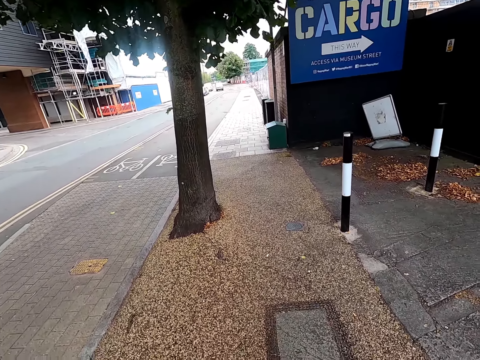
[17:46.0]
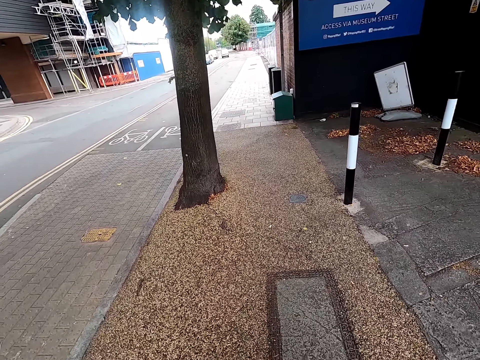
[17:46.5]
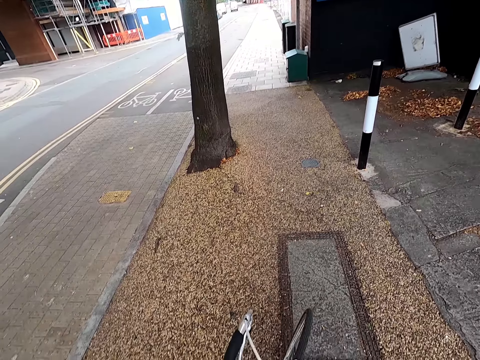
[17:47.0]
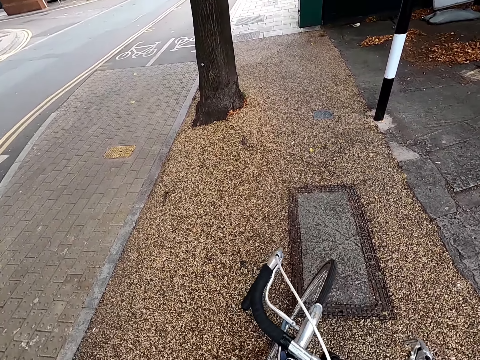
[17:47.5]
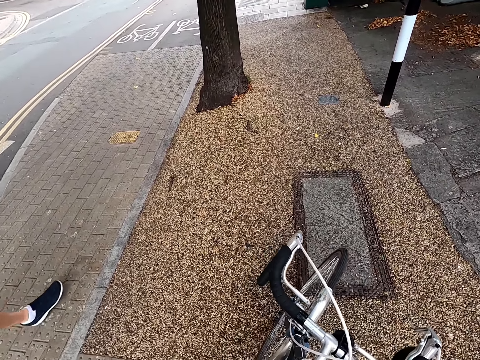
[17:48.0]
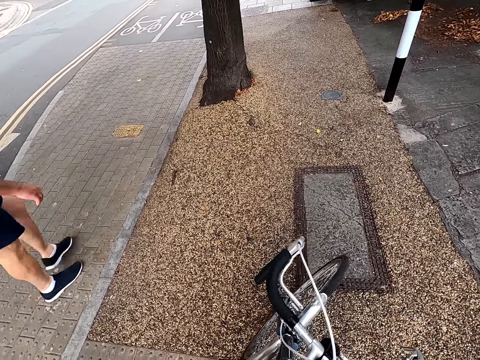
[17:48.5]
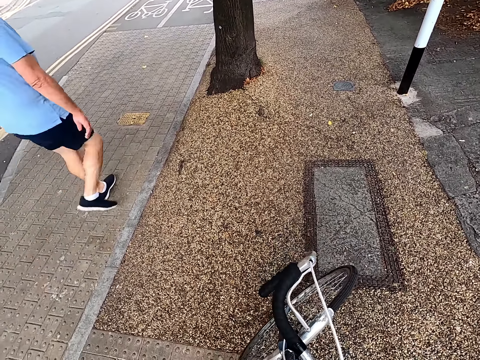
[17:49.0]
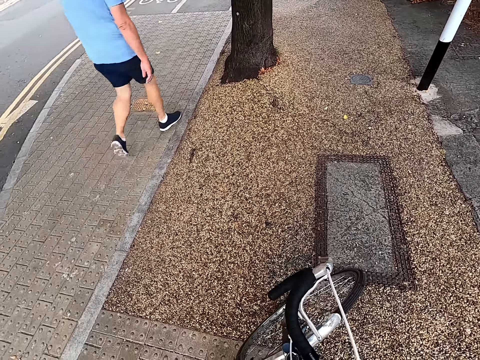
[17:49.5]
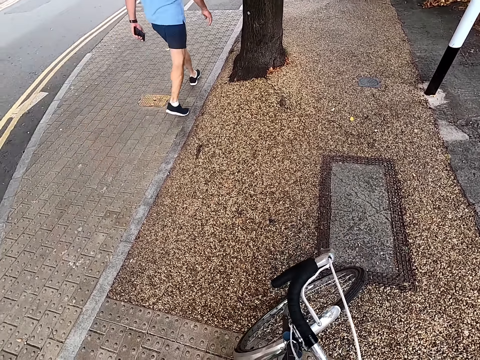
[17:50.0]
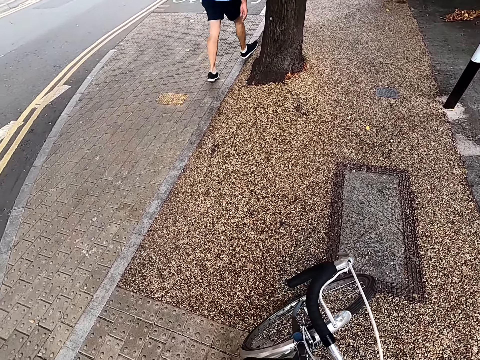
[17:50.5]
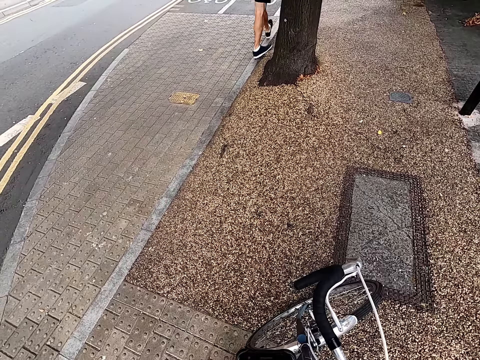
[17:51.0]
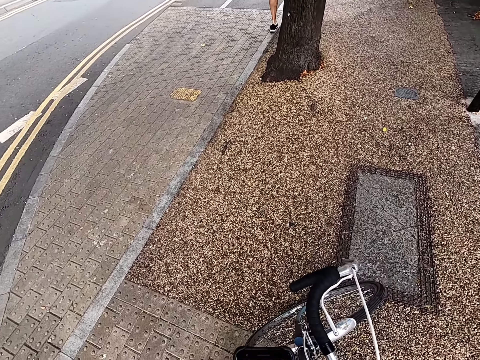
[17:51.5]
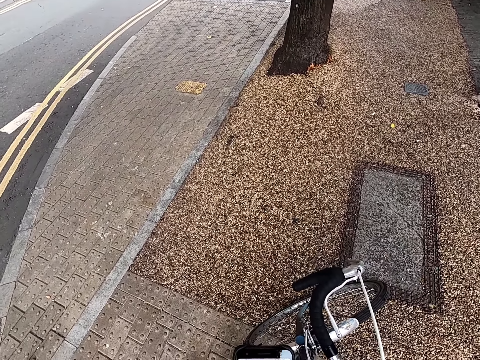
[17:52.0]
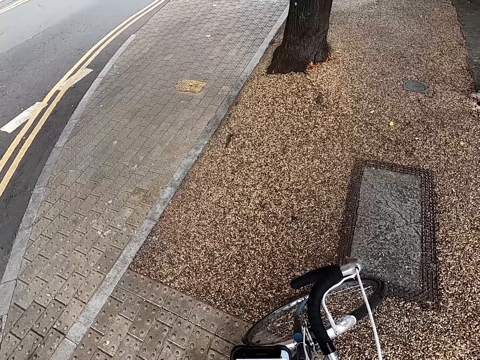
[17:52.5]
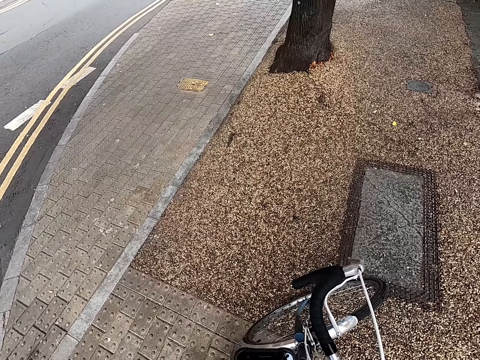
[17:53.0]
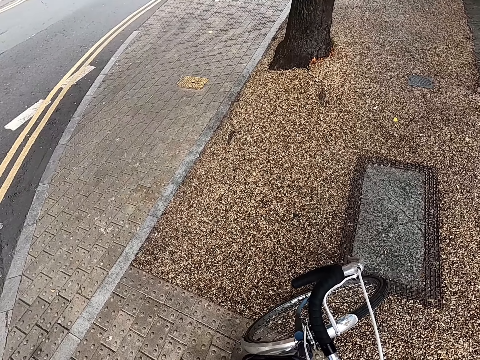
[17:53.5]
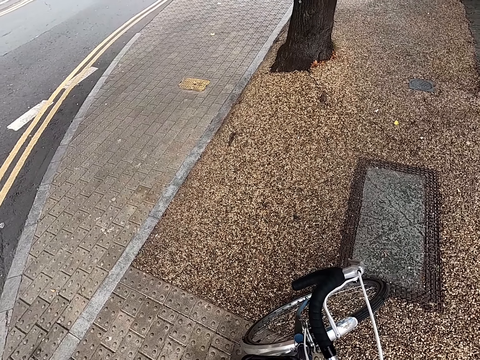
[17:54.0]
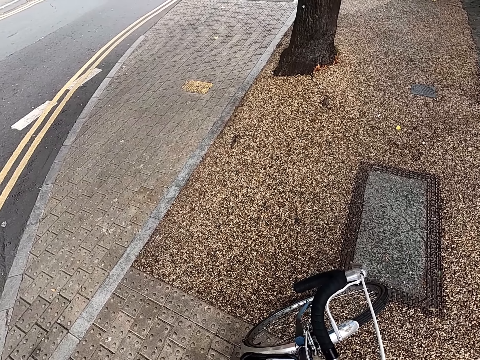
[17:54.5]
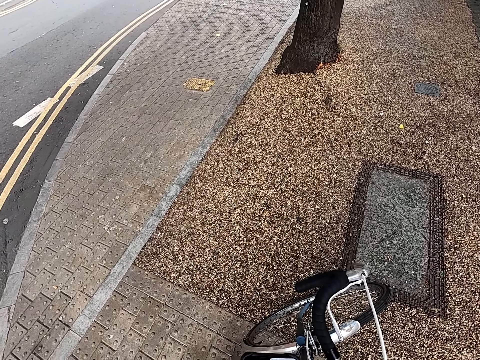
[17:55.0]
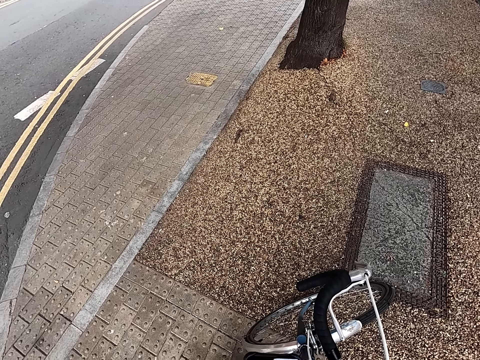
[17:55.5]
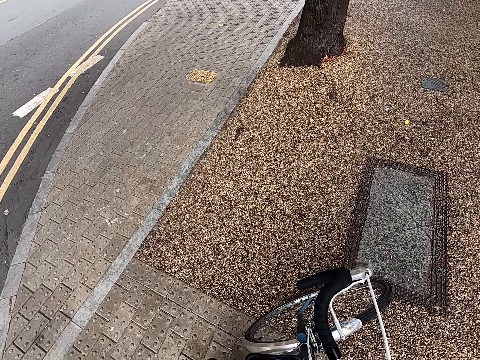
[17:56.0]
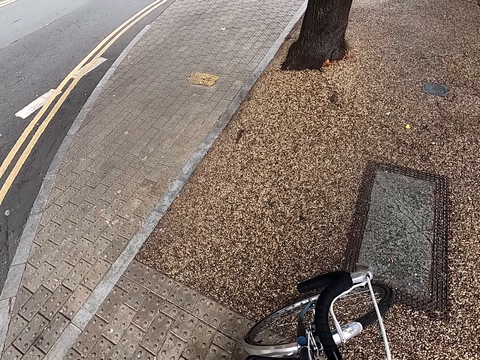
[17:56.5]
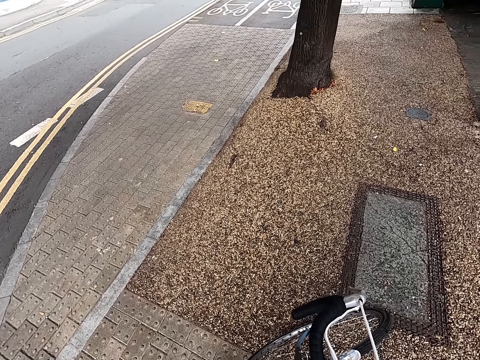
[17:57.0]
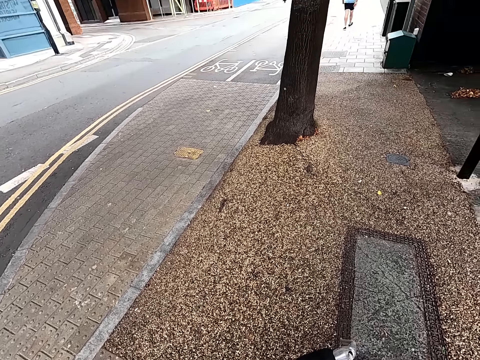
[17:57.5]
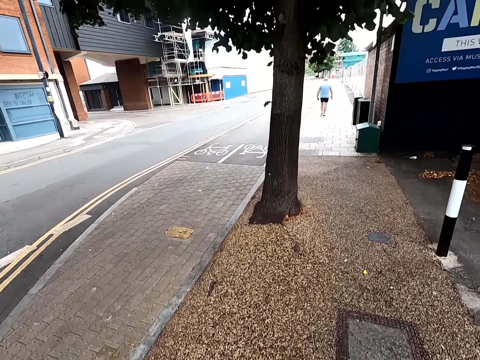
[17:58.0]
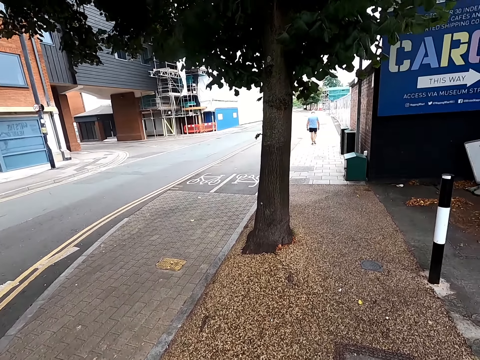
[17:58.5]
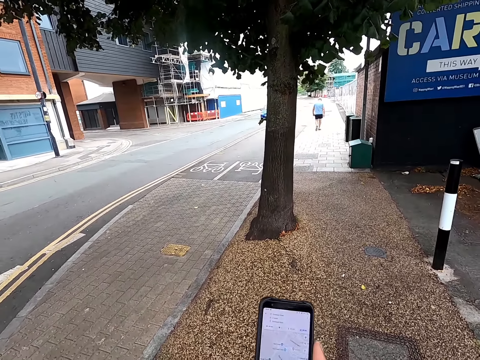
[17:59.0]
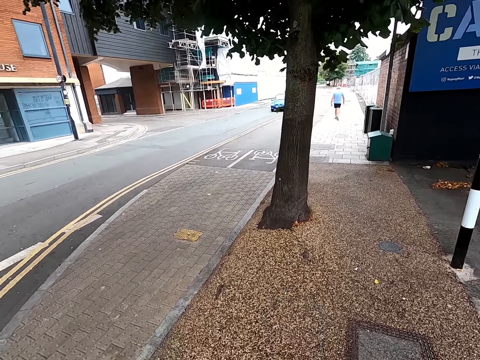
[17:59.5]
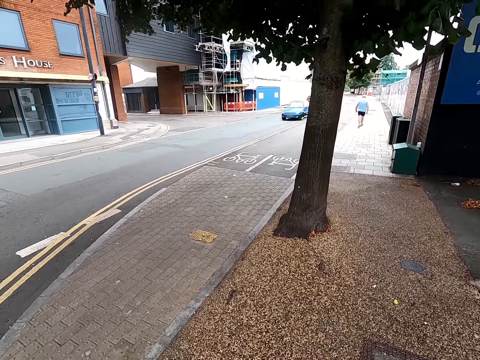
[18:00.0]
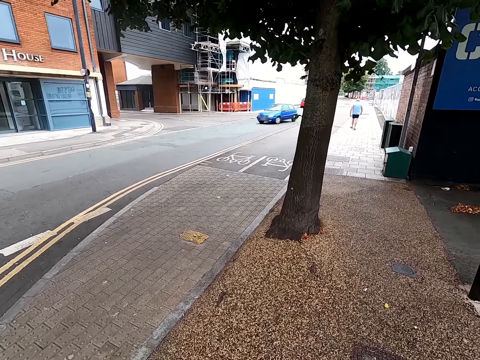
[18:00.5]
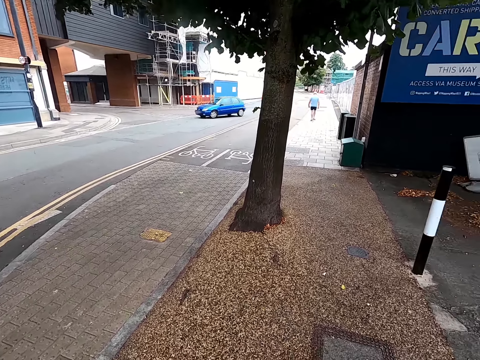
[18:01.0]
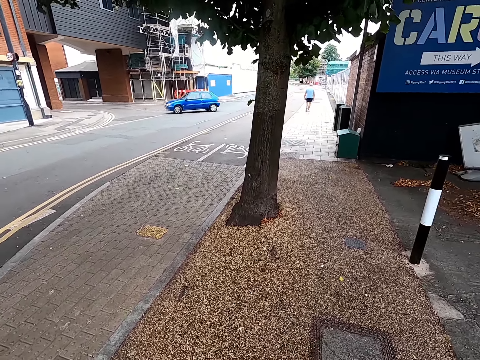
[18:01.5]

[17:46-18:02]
The camera wearer brakes on the bicycle. They scroll through the phone. They use the phone.

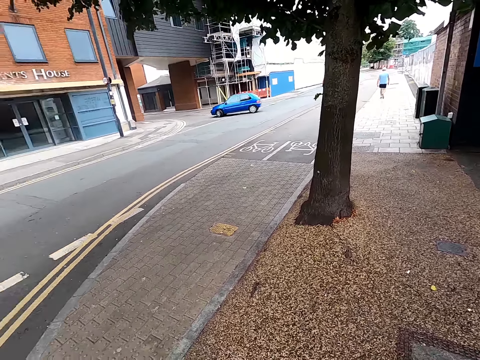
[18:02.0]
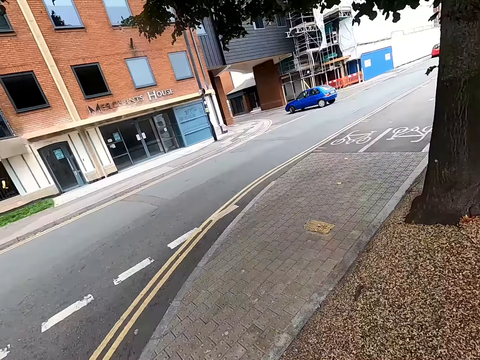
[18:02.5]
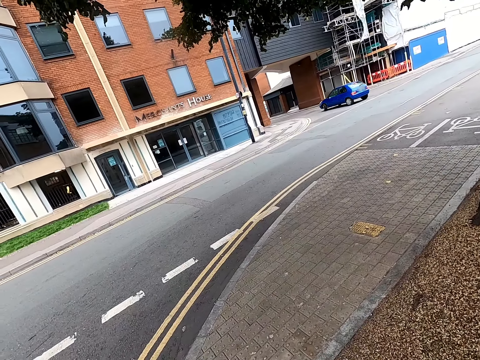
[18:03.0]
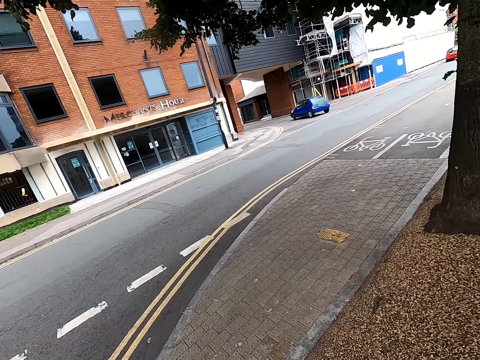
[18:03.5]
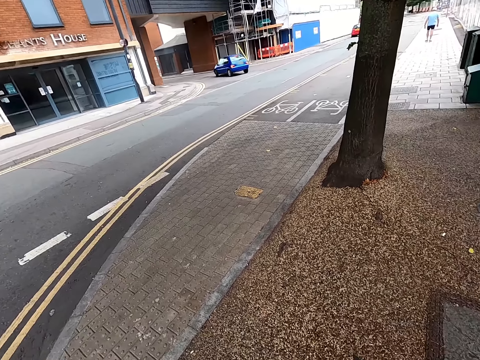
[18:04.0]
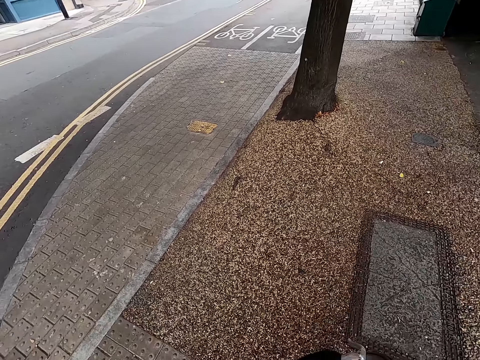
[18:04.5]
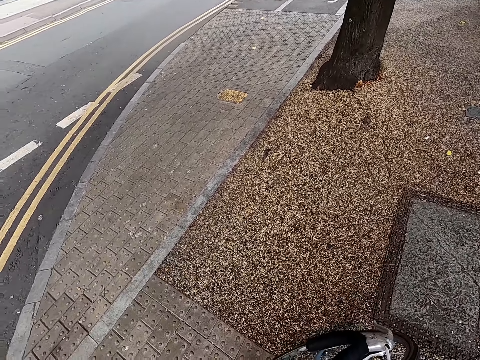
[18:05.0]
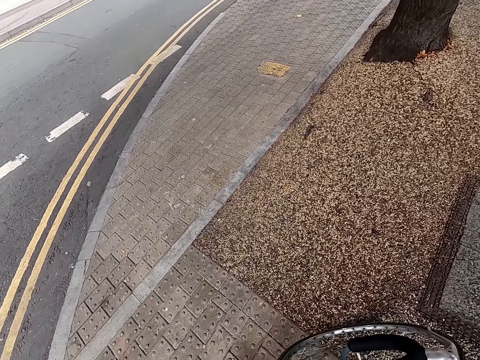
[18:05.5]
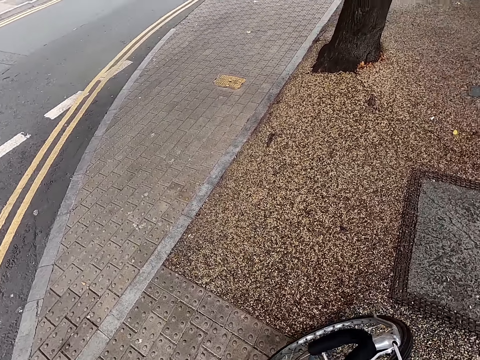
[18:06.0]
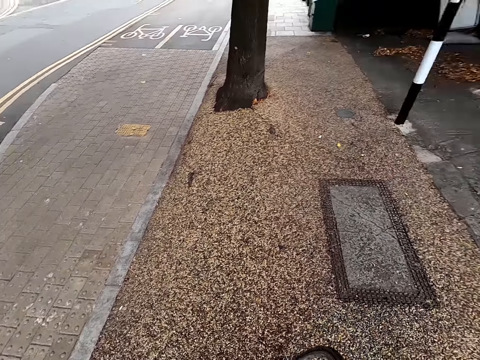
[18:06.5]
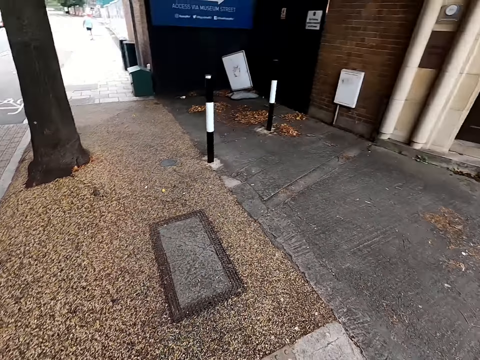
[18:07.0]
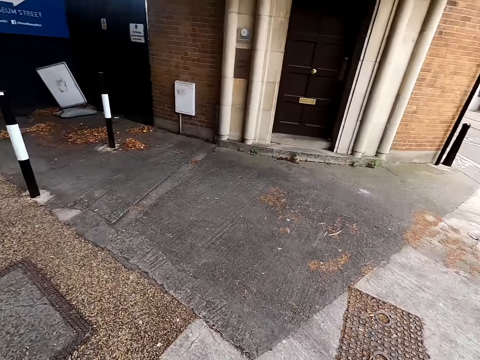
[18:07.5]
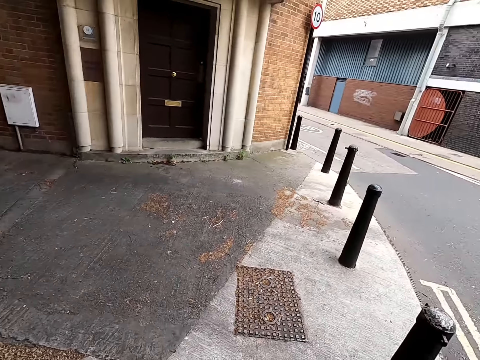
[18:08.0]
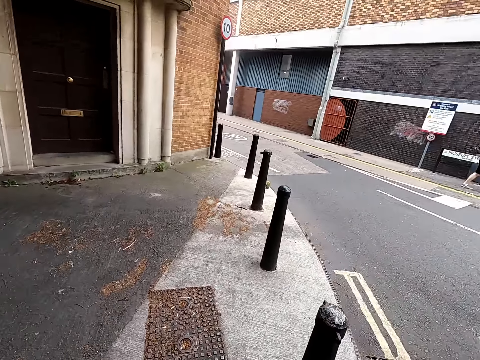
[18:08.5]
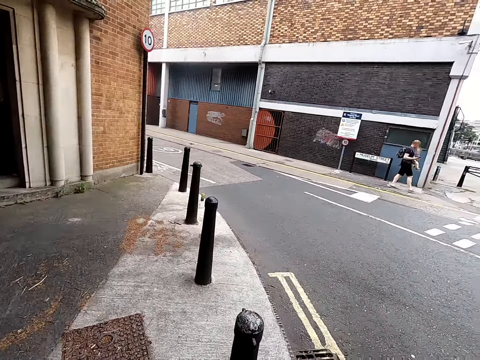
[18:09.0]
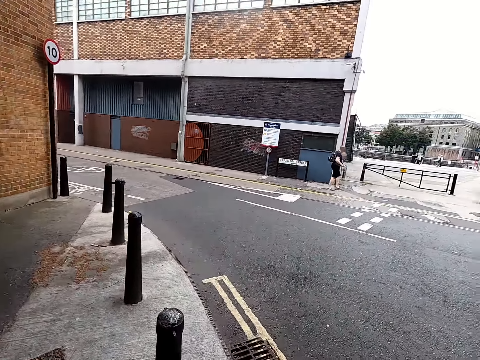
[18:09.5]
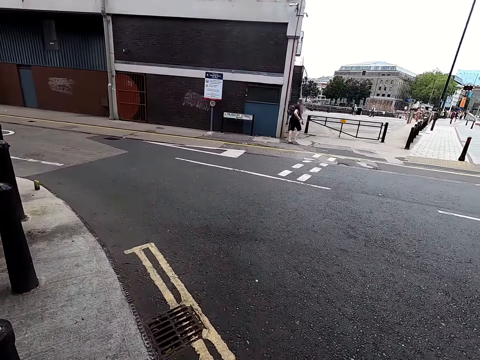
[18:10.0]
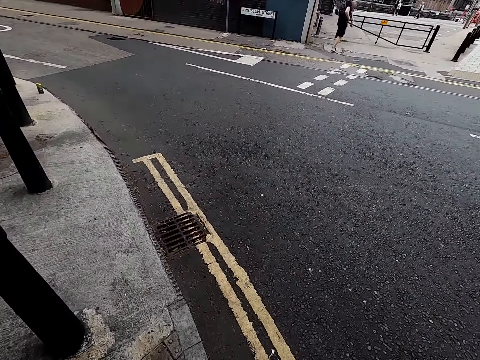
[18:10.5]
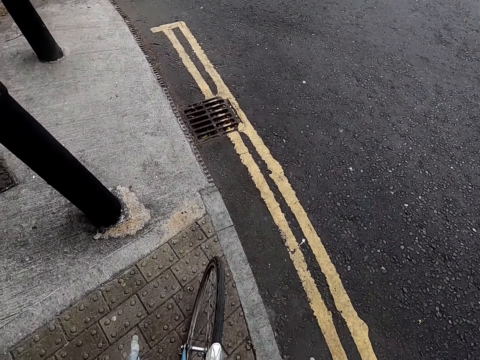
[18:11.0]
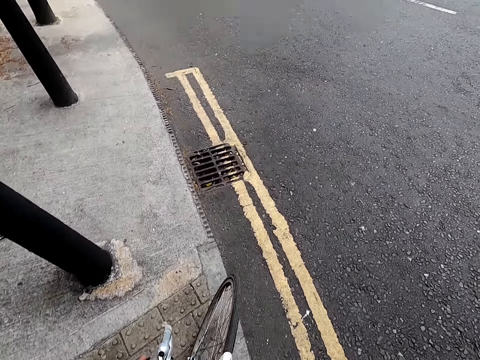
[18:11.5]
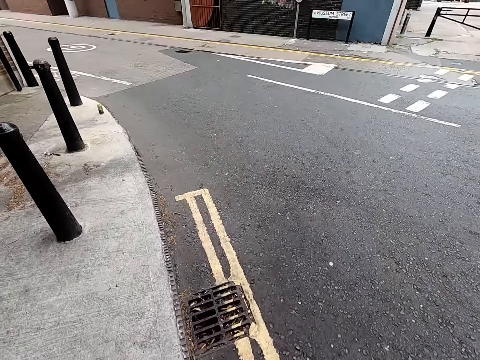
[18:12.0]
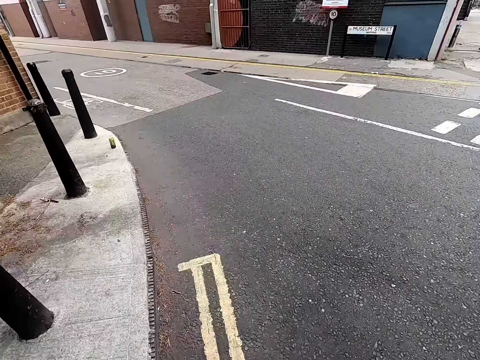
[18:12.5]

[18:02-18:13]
The camera wearer goes around the roads. They reverse the bicycle. They ride the bicycle.
